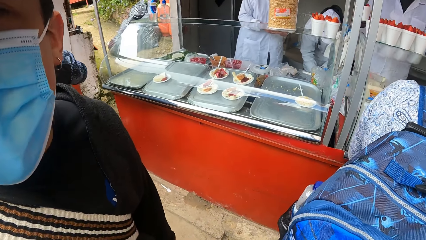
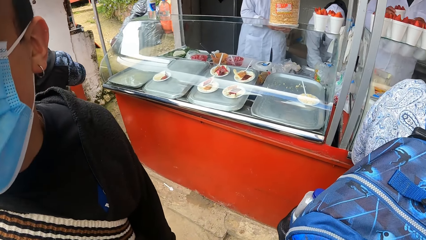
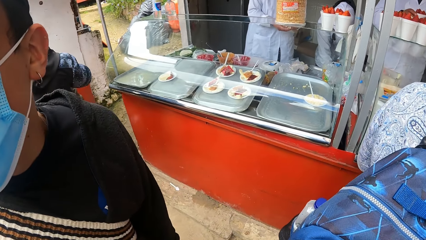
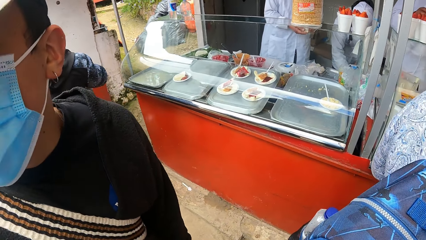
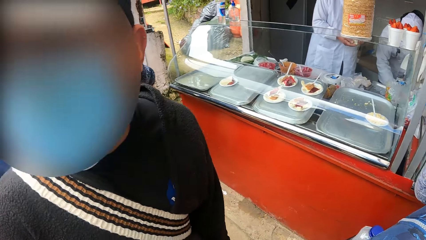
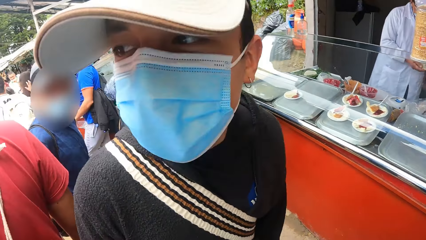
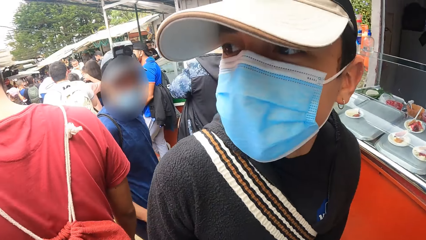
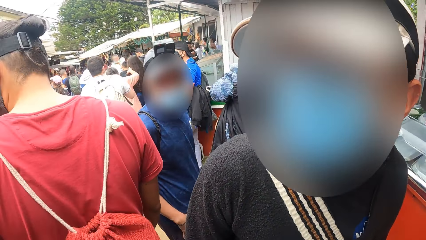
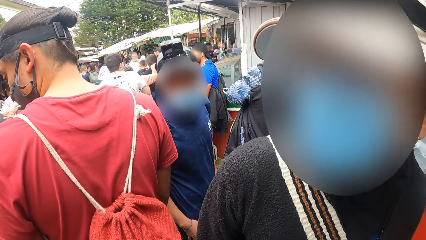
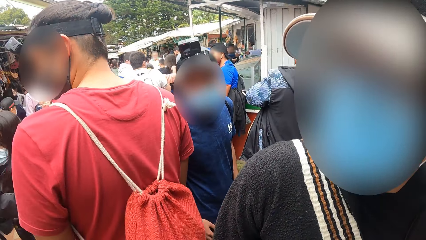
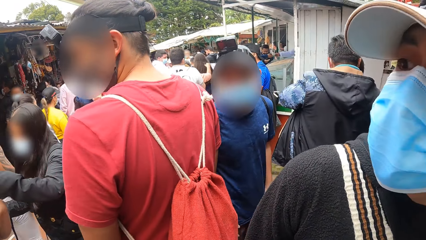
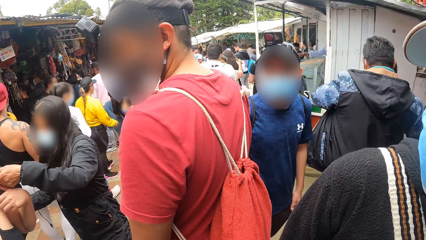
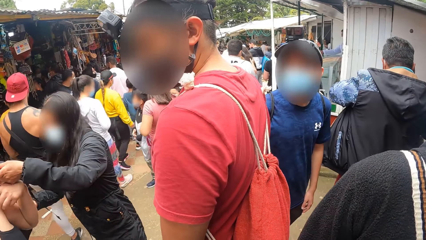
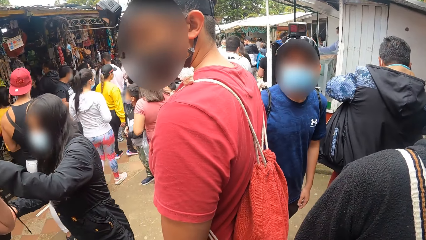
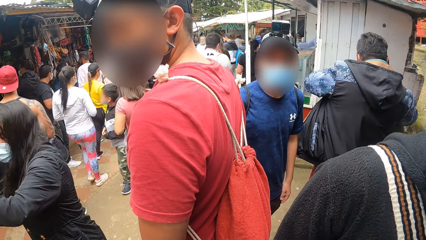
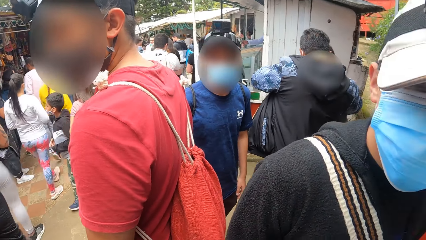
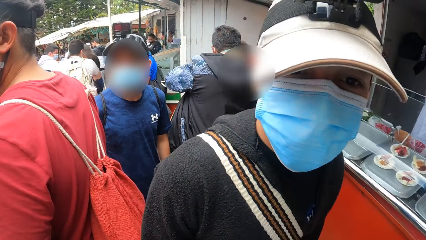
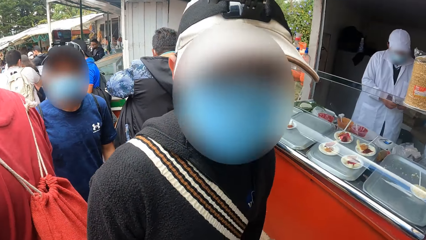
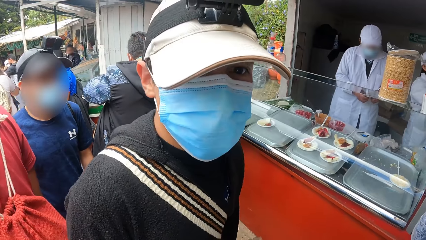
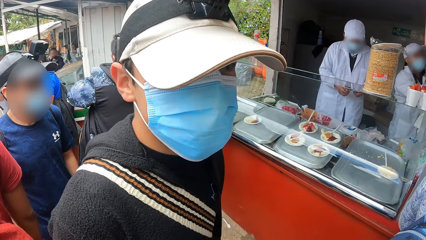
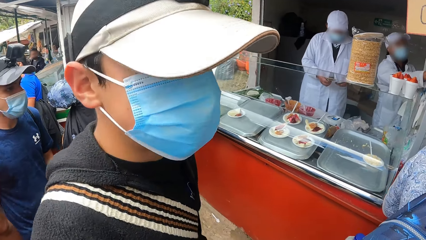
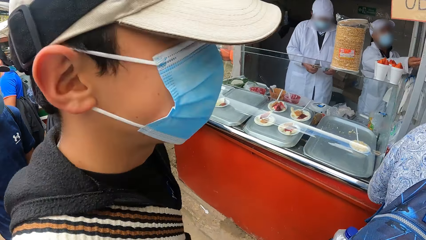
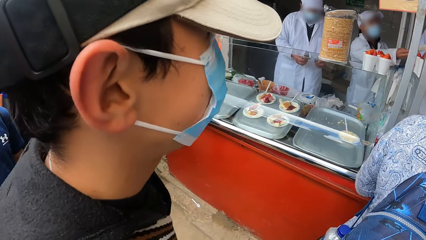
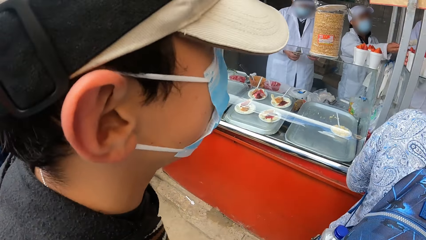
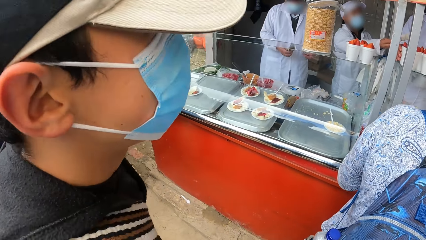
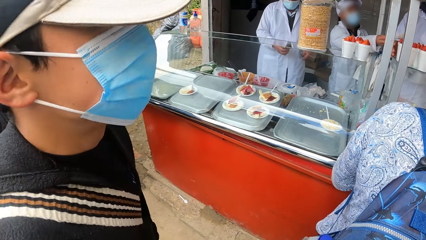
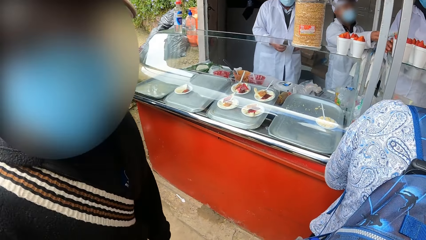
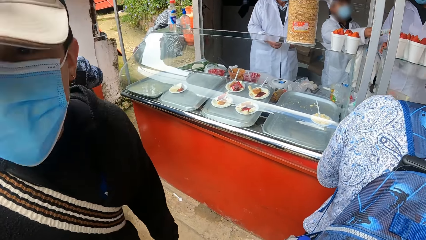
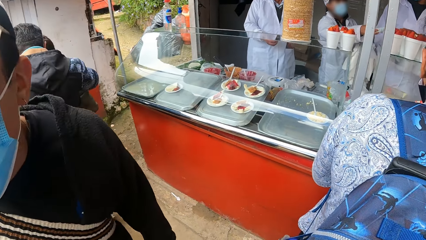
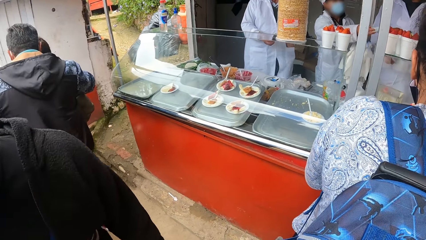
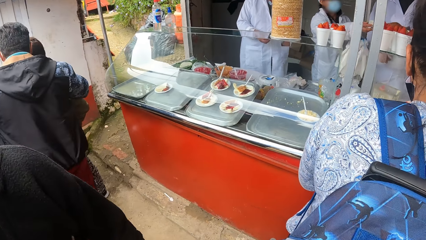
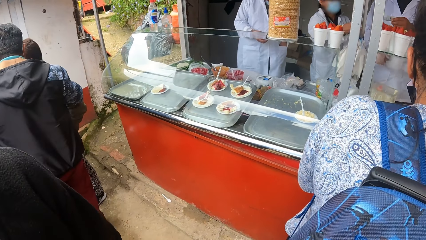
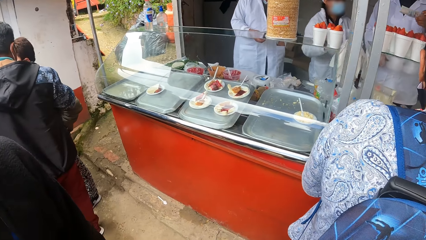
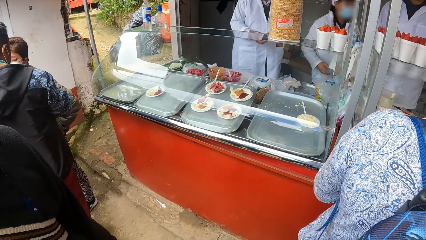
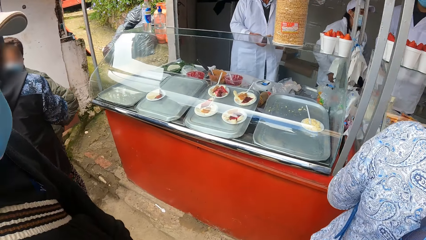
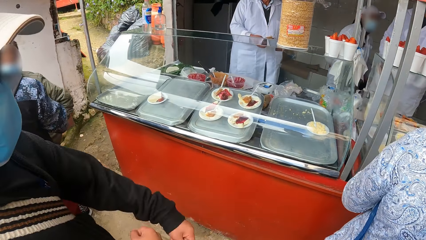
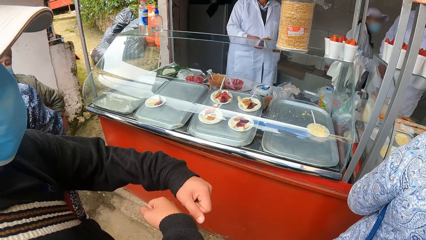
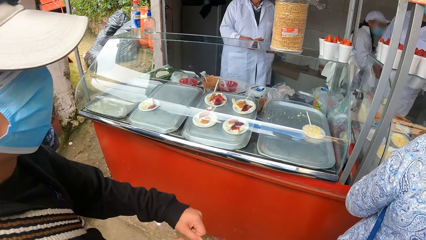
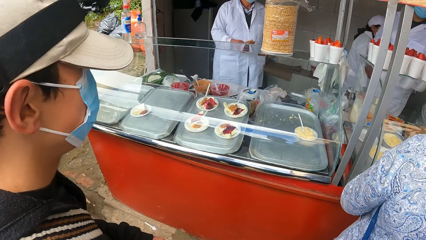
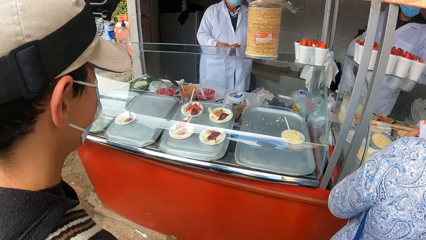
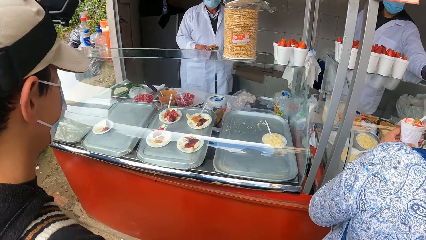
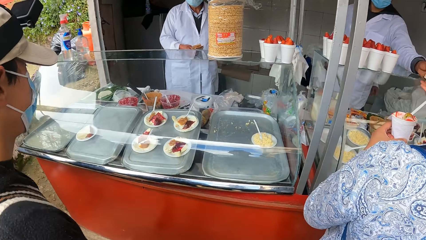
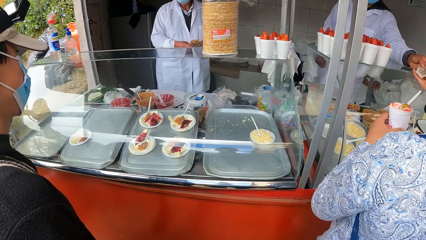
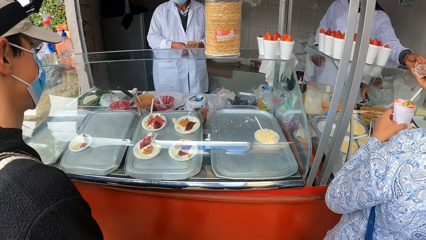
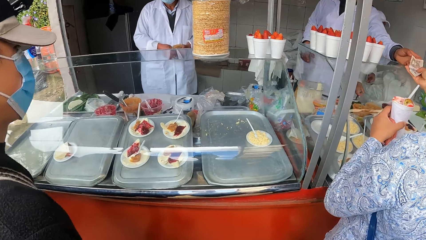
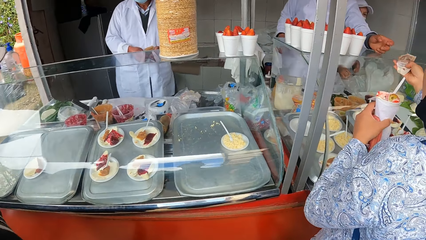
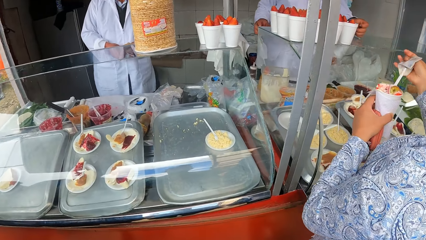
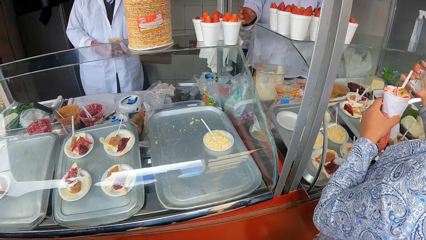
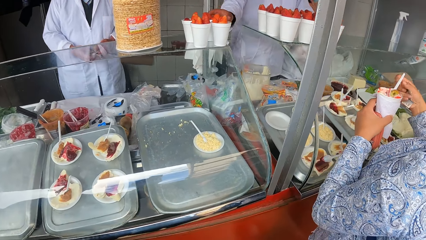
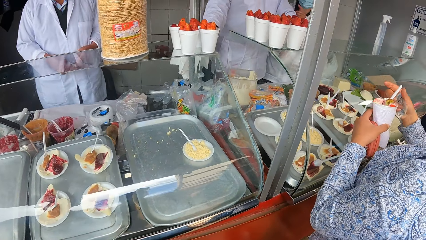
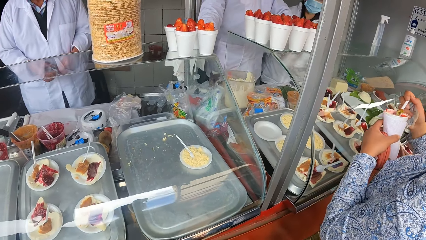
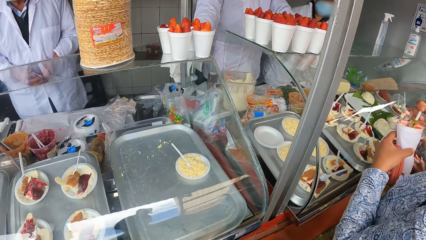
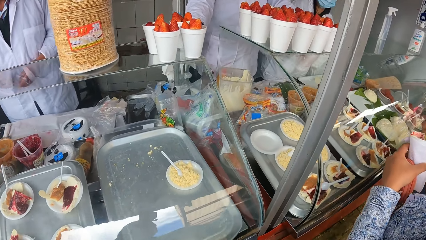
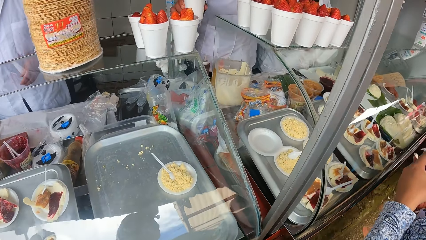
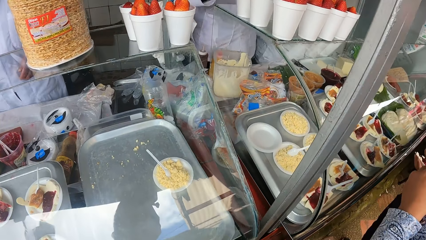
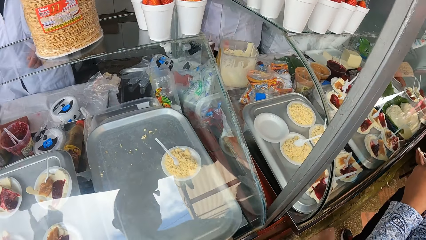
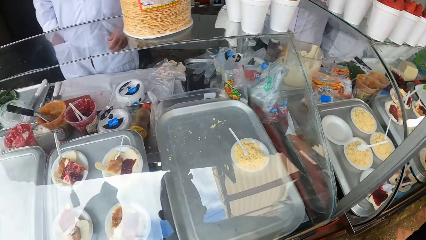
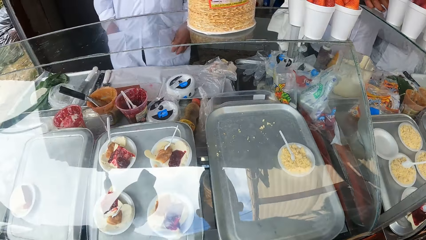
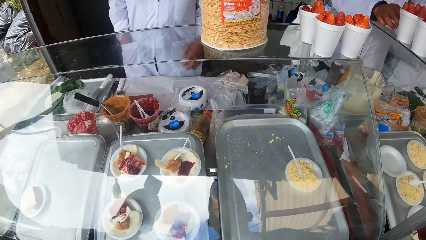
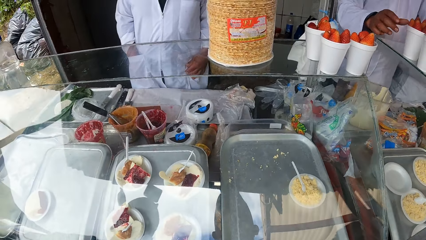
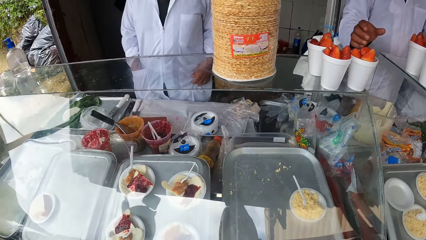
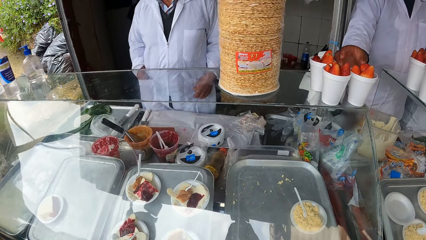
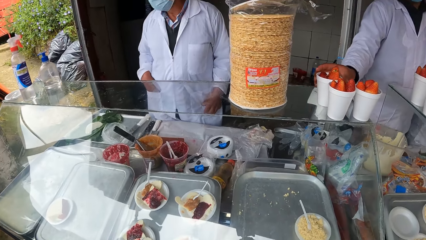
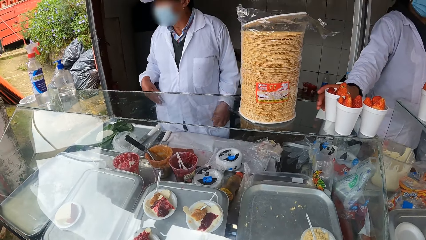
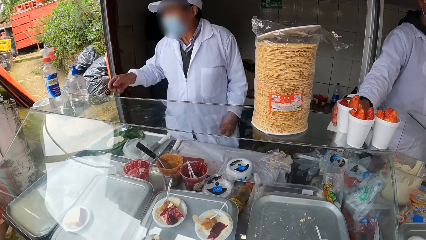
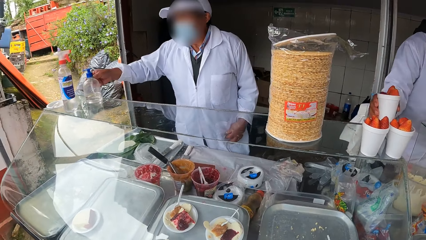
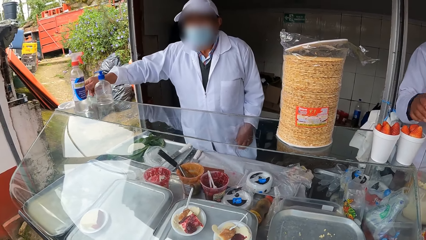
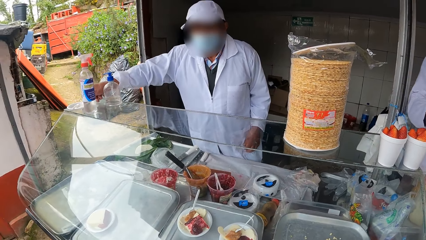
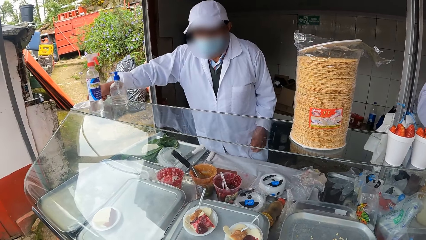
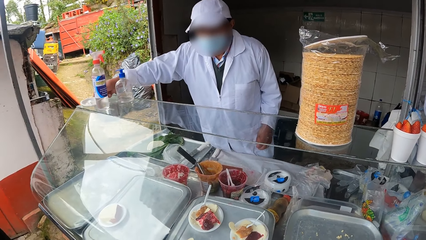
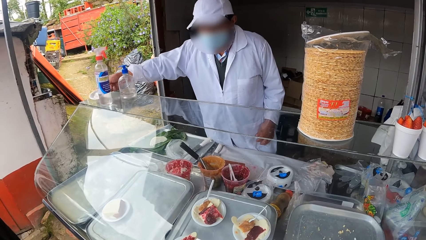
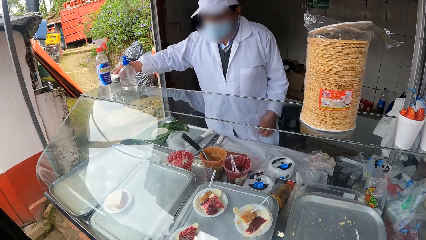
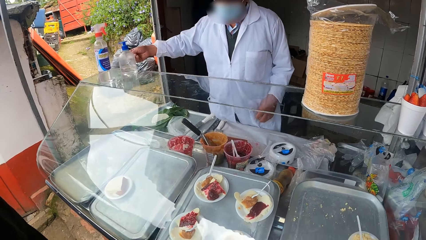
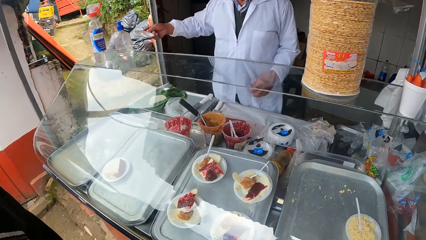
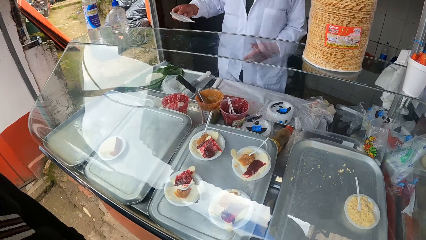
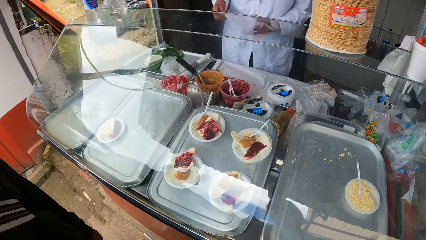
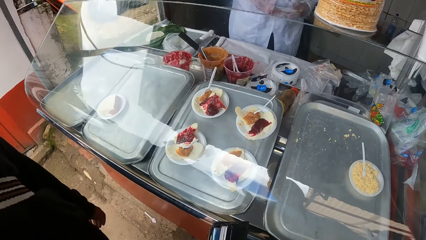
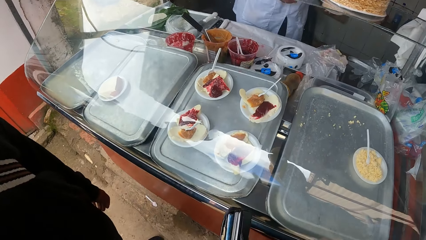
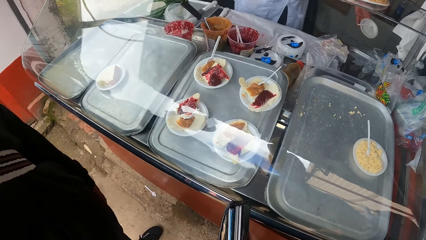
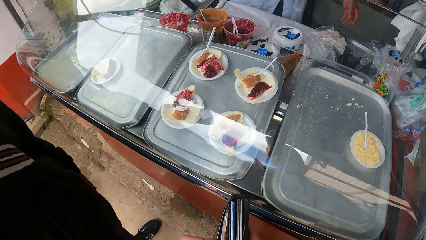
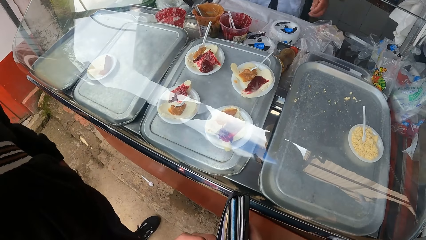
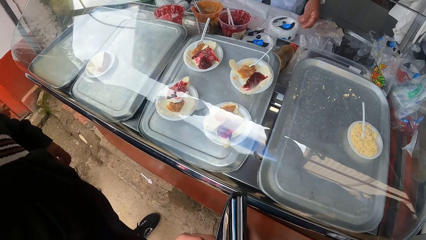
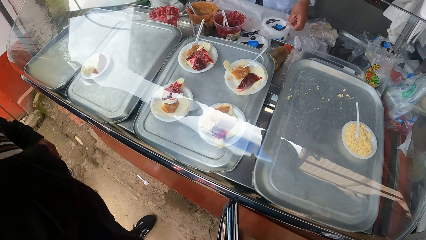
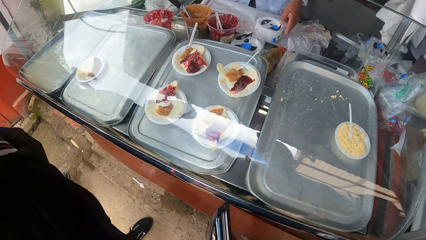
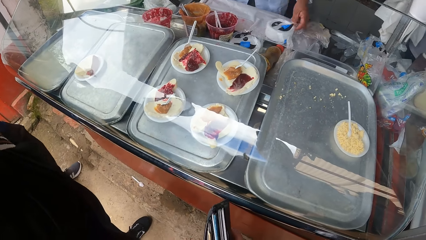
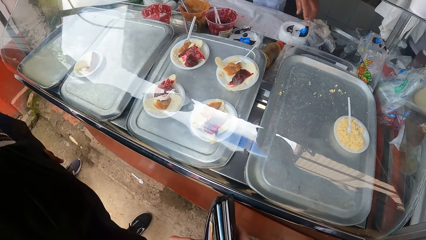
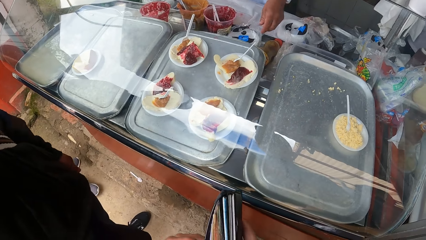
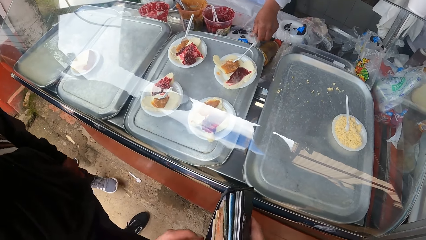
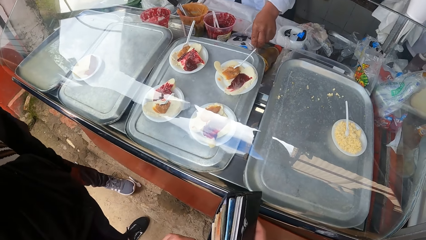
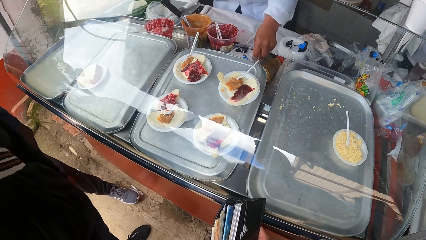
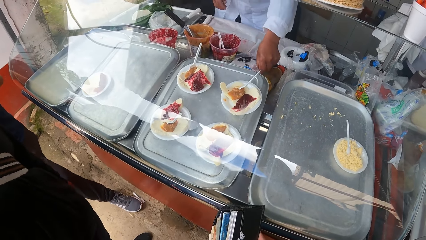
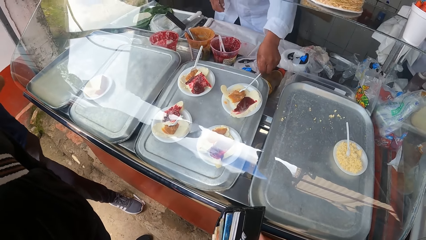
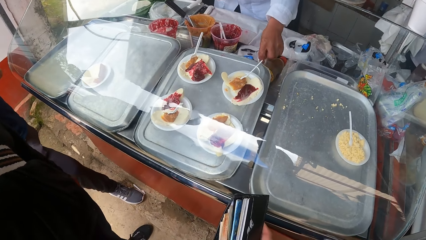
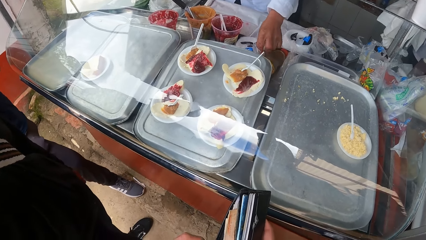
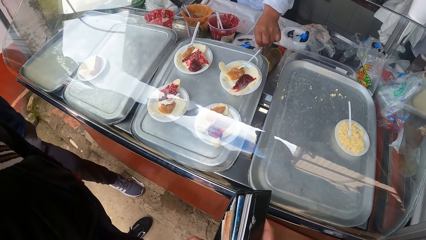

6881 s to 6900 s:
The camera wearer talks to a person. He looks at the food in the display. A man takes a paper saucer from a shelf with his right hand. The man passes the paper saucer in his right hand to his left hand. The camera wearer holds a wallet in his right hand. The man trashes the paper saucer in his left hand in a waste bin. The man moves a container in a food display glass with his left hand.
